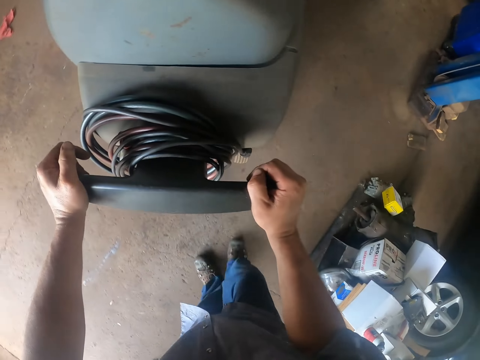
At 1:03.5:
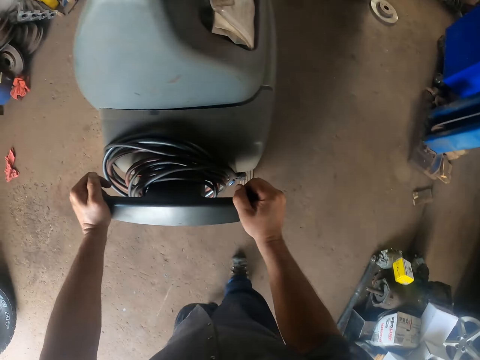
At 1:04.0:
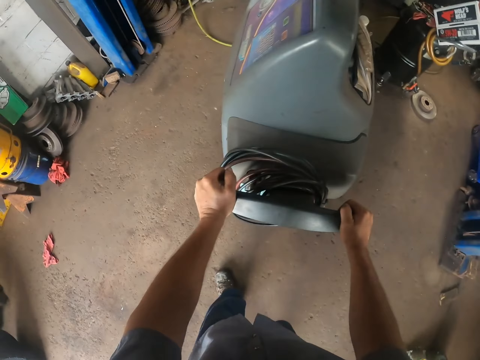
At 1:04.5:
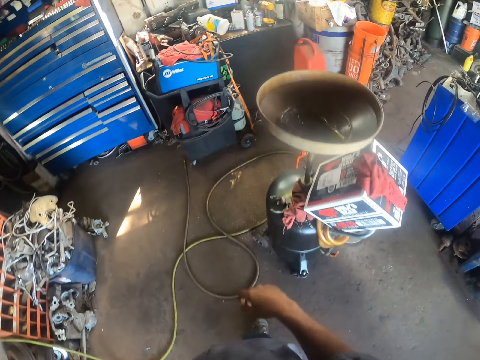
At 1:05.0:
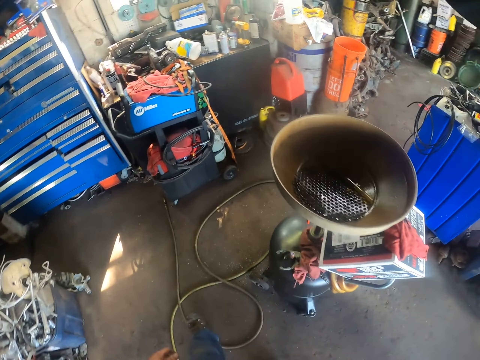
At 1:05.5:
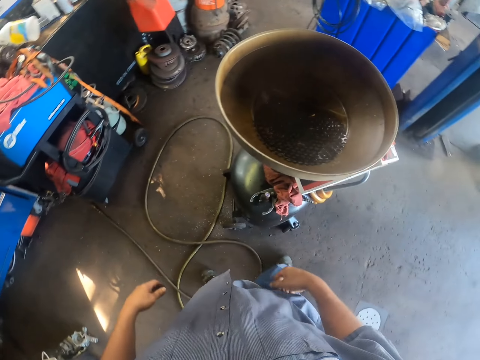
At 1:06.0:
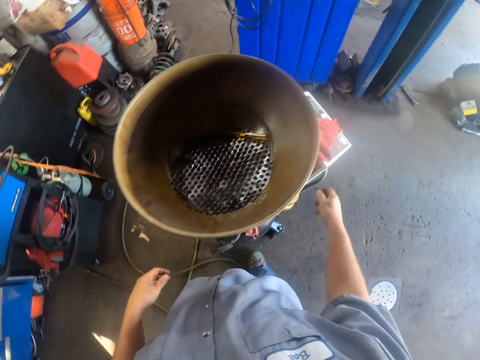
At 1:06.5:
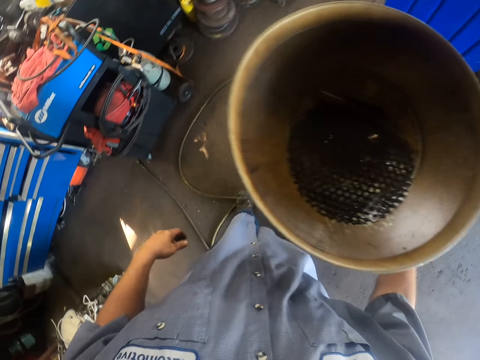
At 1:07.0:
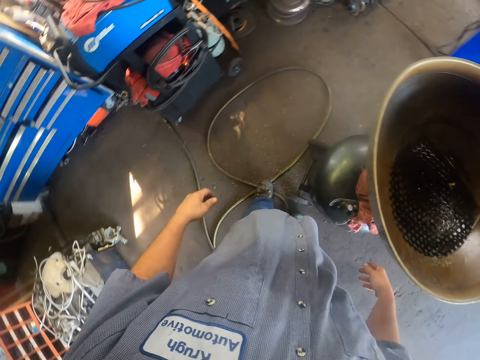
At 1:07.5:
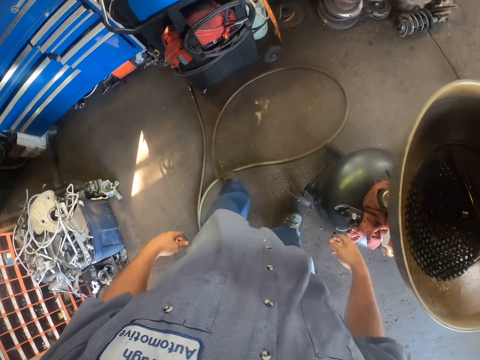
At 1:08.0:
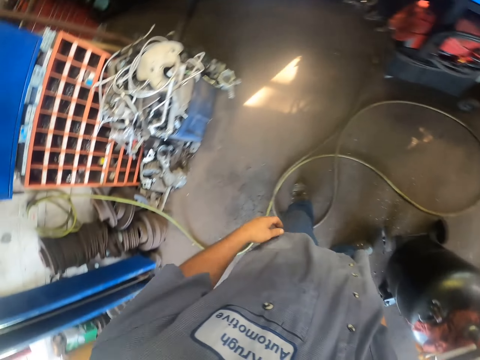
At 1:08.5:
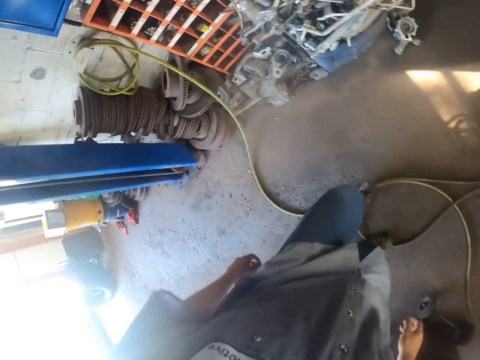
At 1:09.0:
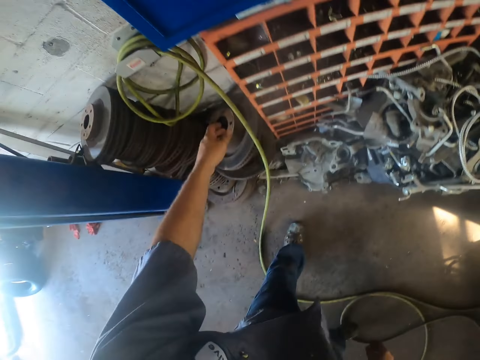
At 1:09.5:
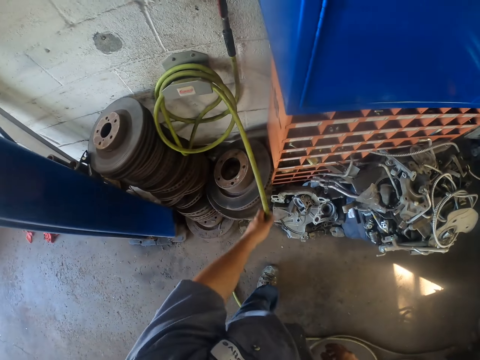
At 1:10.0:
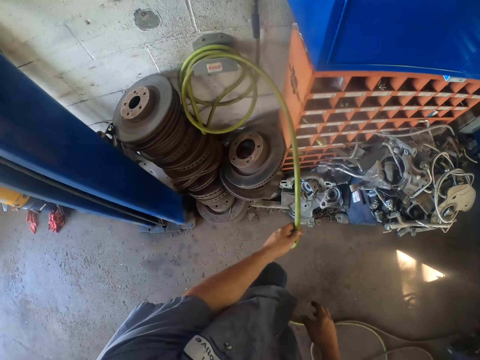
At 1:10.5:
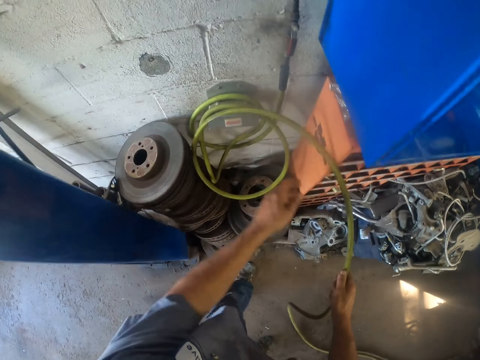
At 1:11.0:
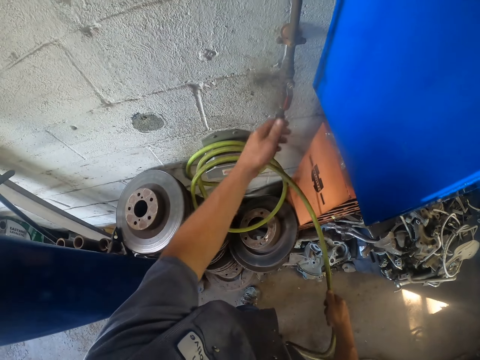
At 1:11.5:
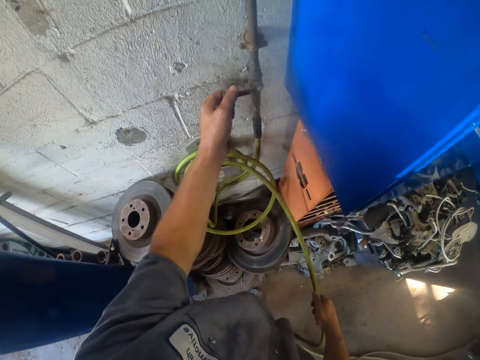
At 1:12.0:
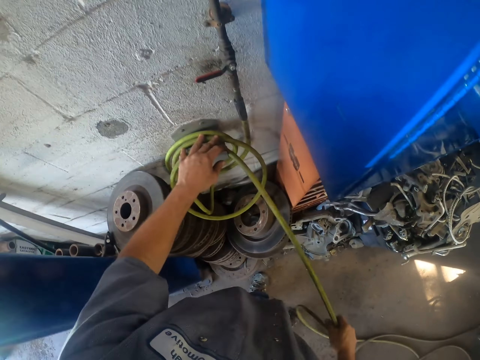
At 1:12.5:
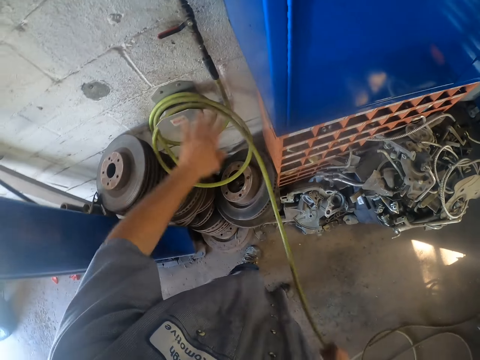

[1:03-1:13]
The camera wearer steps forward. They move the hand. They move the pipe. They move the legs. They turn on the gas pipe. They touch the pipe. They move the pipe holder. They touch the pipe. They pull the pipe.

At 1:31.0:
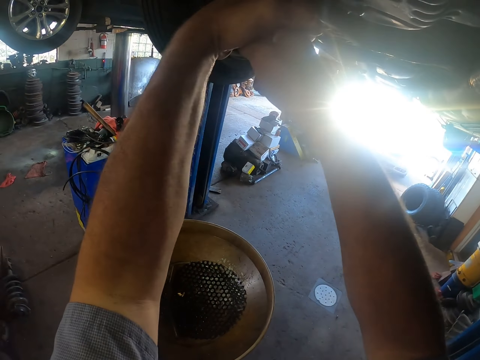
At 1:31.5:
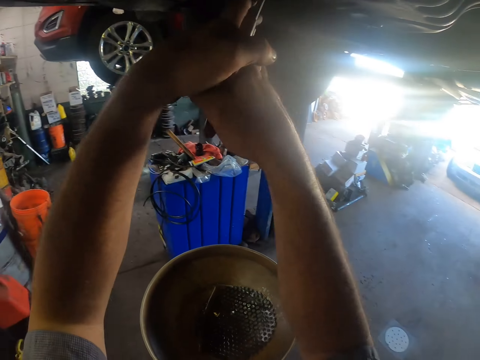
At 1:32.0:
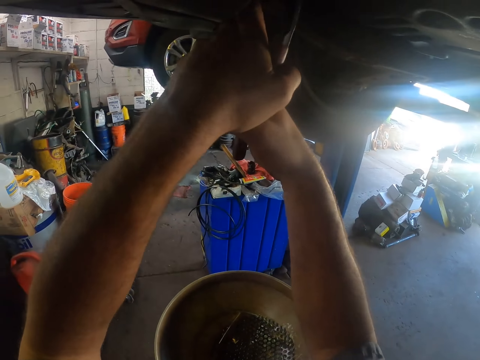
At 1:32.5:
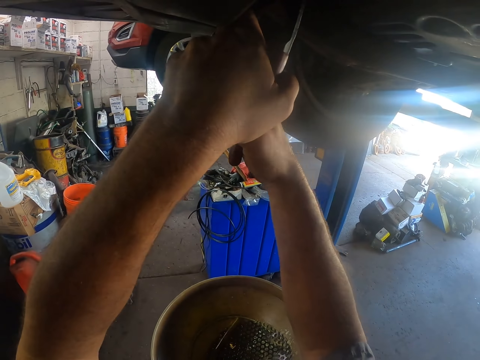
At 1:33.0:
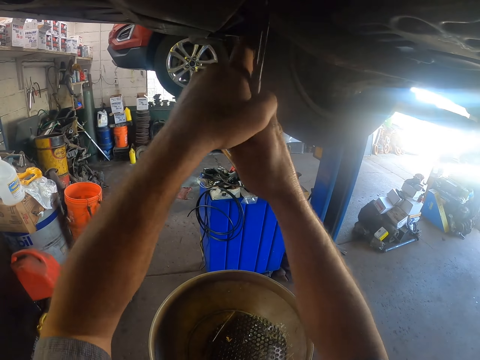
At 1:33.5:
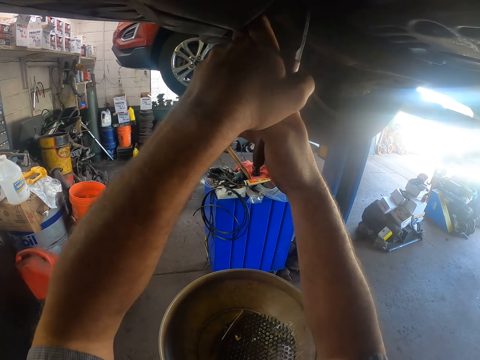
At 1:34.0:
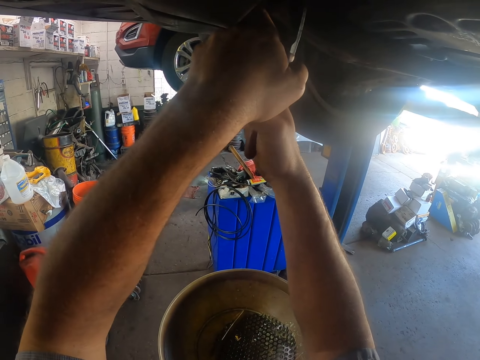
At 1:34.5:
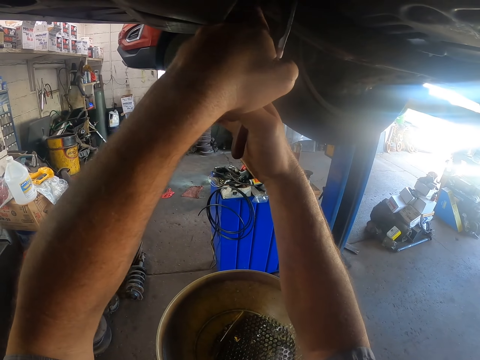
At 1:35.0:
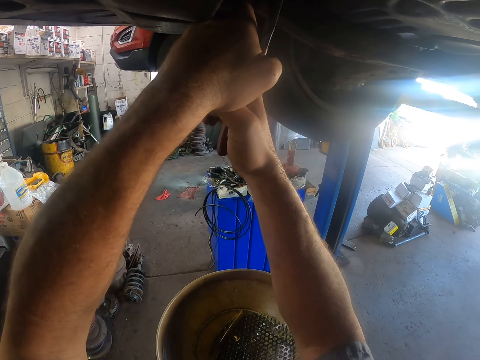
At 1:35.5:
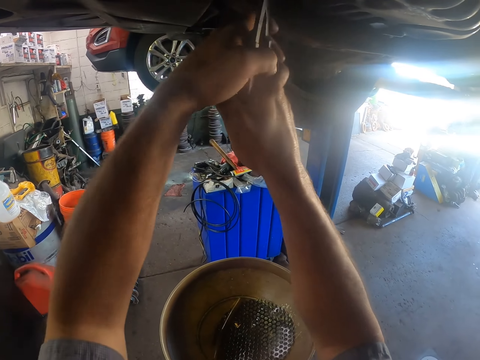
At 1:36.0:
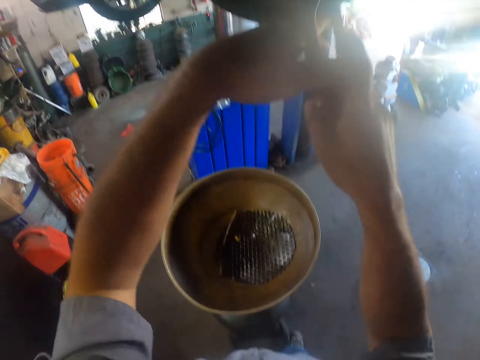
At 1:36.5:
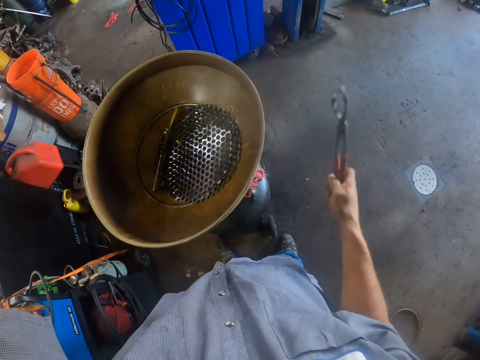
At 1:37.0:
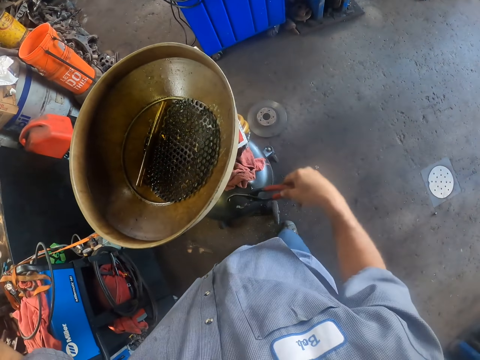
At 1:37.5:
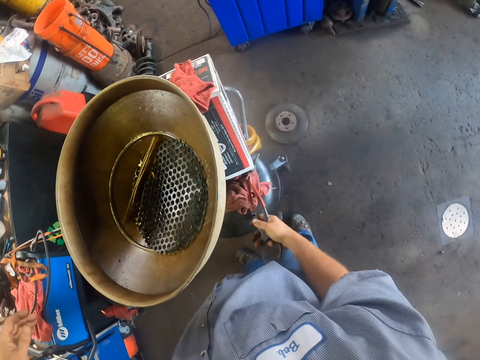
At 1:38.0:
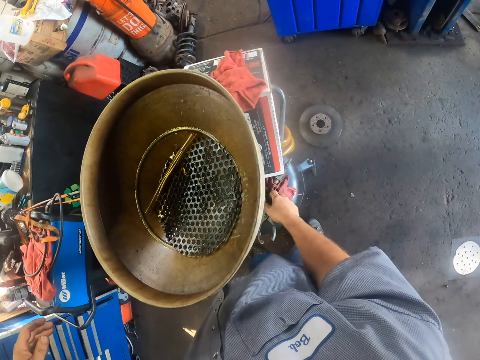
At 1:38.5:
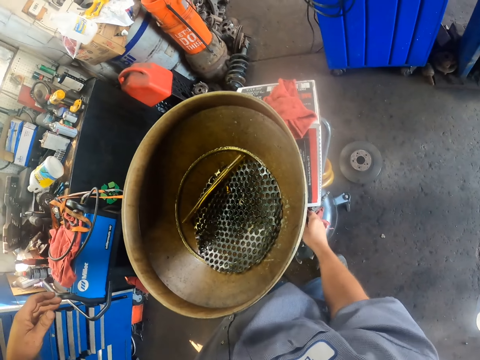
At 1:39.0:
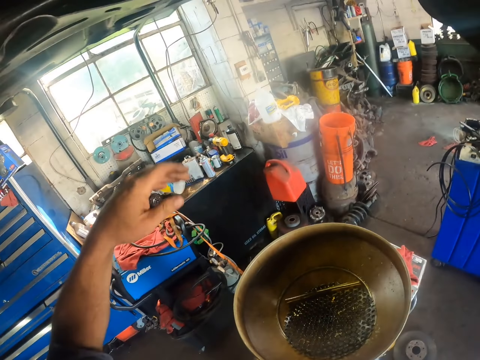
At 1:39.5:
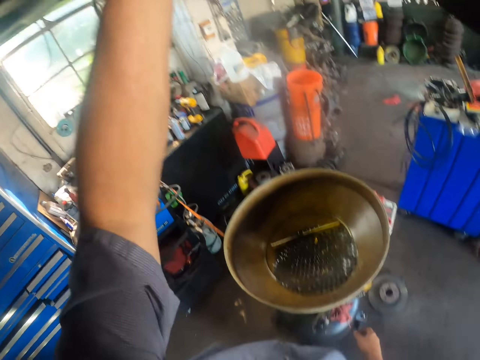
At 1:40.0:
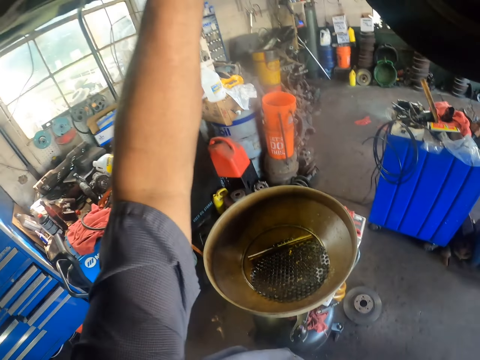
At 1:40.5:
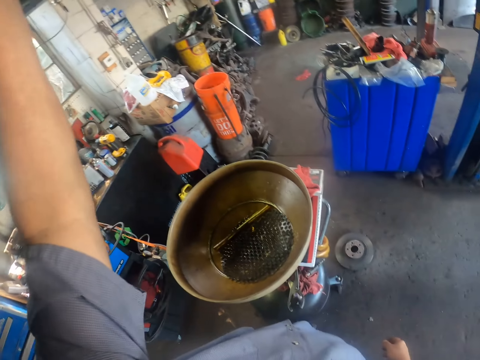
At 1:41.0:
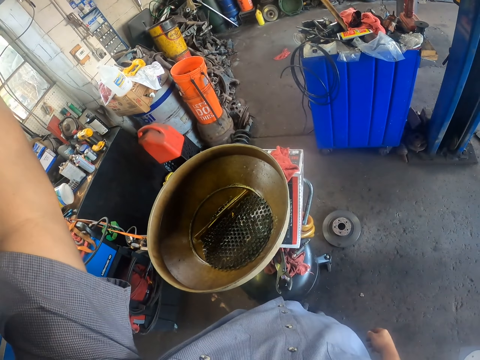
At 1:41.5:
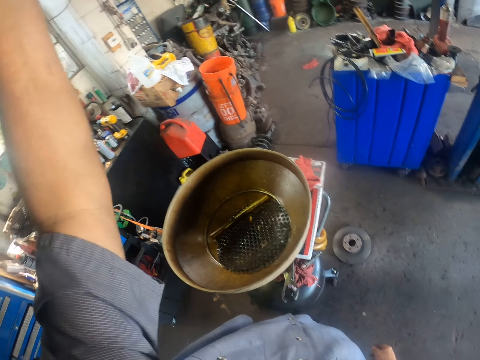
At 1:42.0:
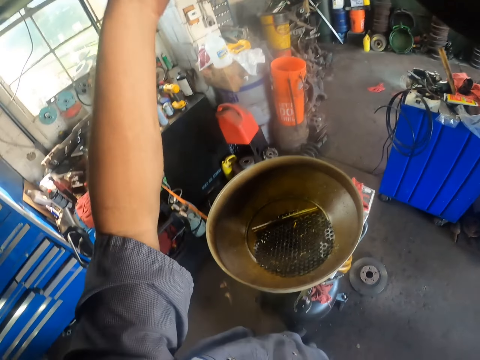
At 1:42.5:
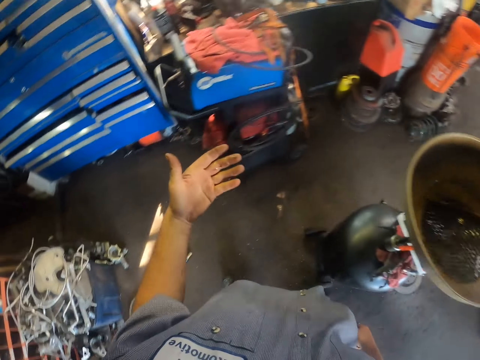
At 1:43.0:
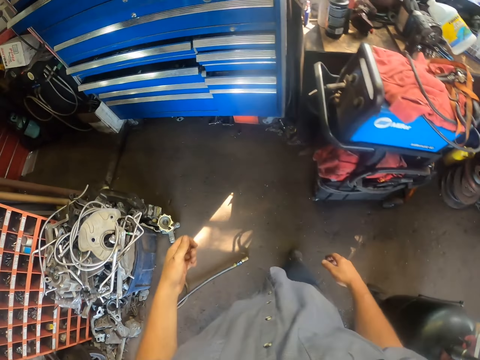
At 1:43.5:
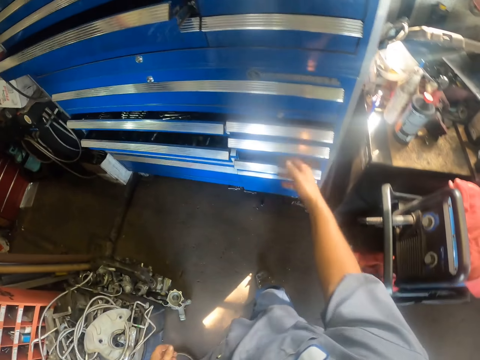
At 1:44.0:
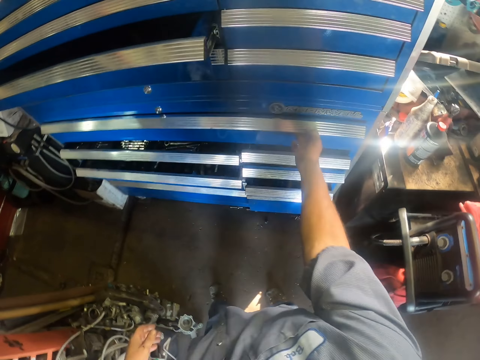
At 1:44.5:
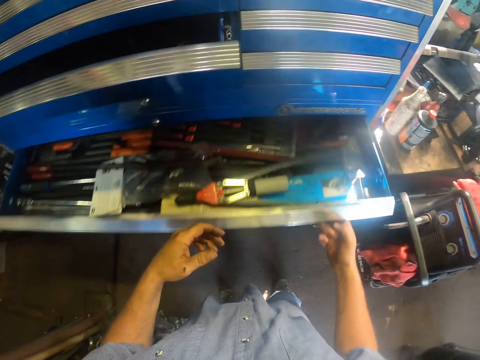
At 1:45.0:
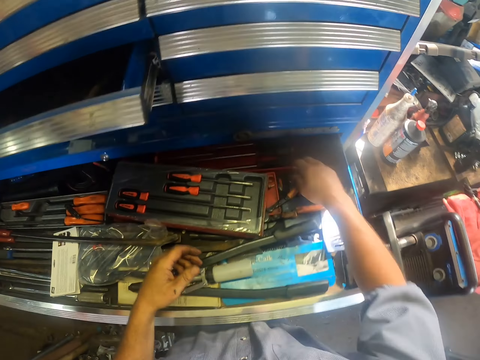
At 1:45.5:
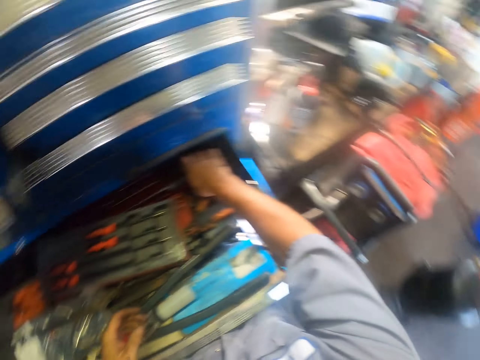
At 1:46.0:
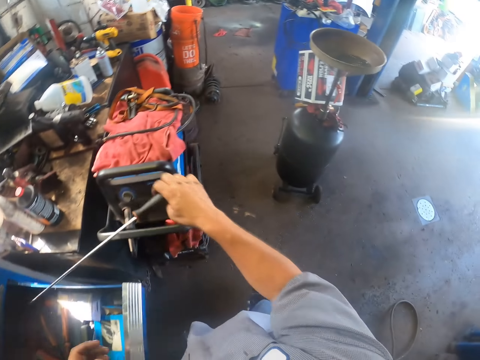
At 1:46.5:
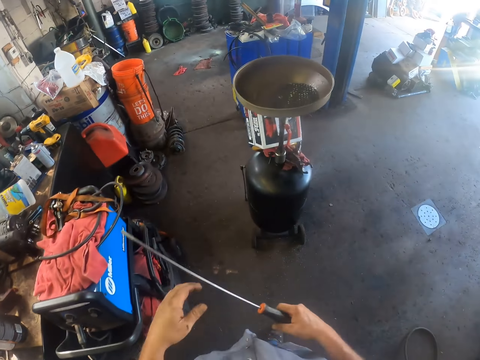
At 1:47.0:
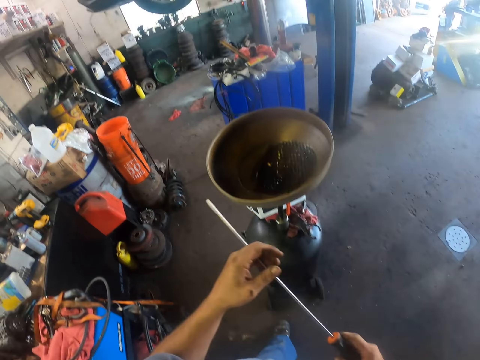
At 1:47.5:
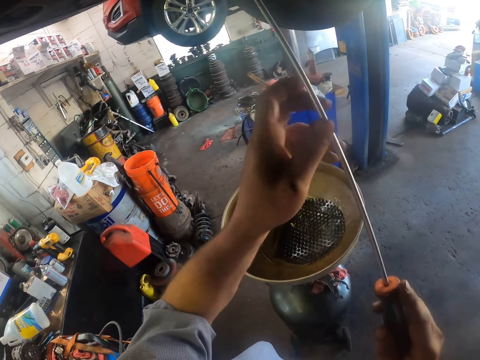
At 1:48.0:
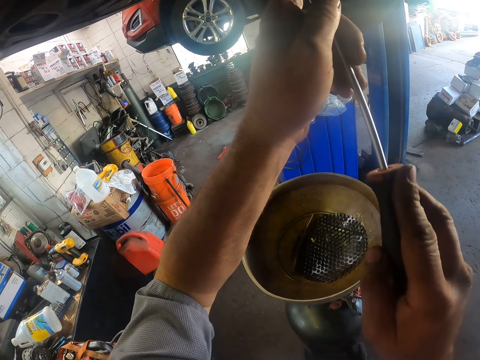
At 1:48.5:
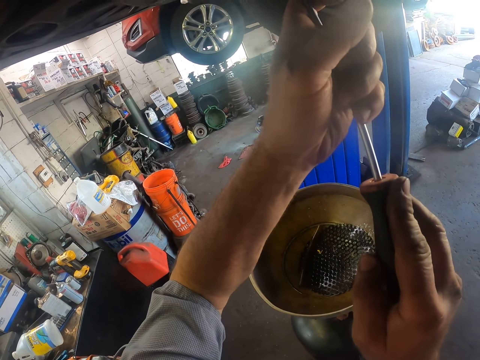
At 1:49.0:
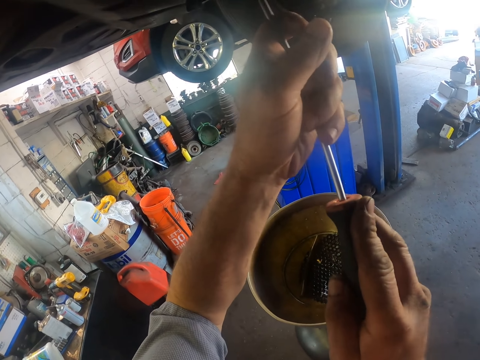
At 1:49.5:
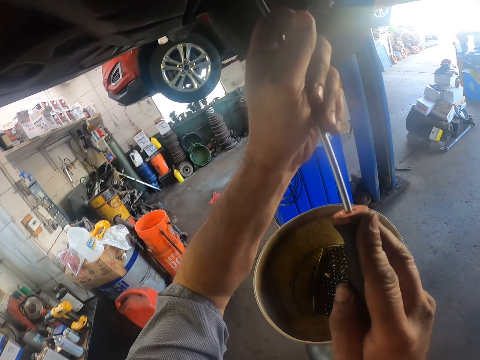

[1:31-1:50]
The camera wearer tightens the car part with the pliers. They move the hand. They put the pliers on top of the cylinder. They touch the car part. They look around. They move the hands. They move the leg. They open the wrench drawer. They pick the screwdriver. They step forward. They put the screwdriver on the car part. They hit the screwdriver with the hand.
